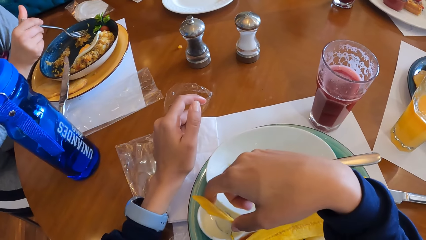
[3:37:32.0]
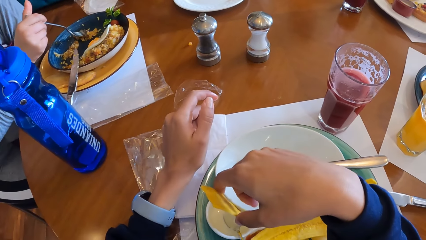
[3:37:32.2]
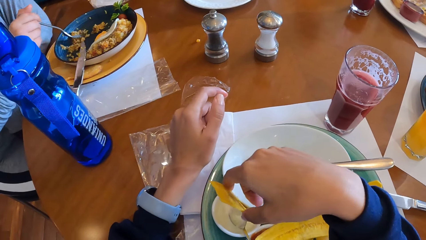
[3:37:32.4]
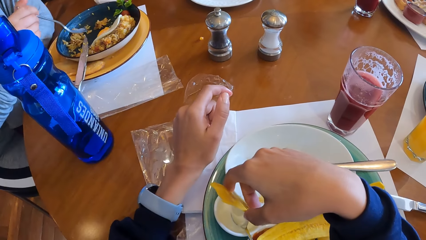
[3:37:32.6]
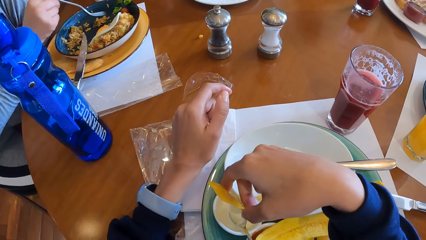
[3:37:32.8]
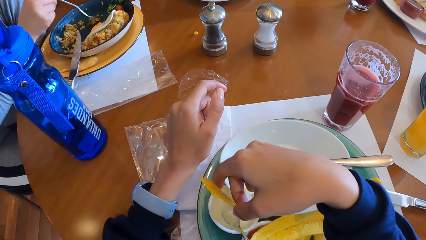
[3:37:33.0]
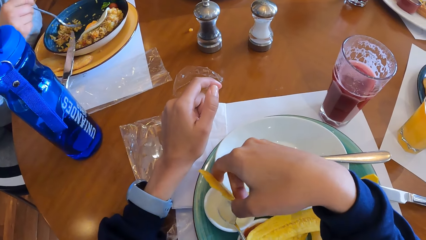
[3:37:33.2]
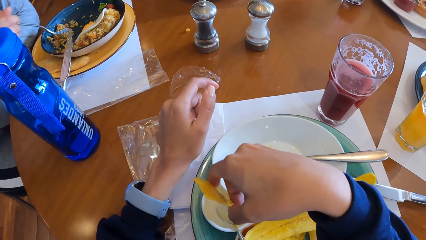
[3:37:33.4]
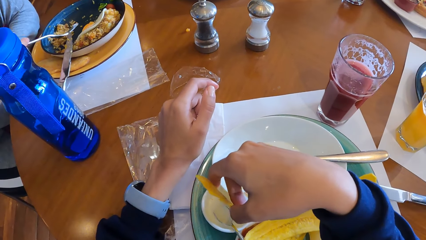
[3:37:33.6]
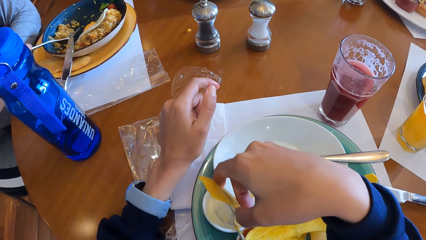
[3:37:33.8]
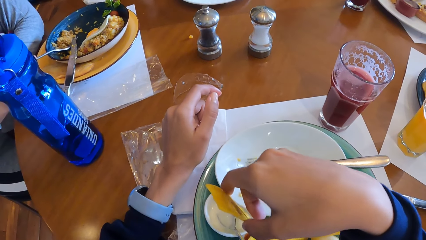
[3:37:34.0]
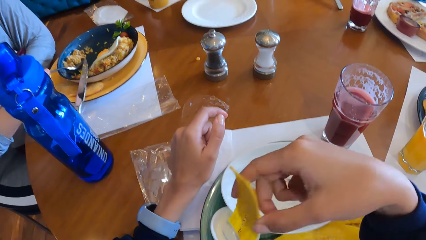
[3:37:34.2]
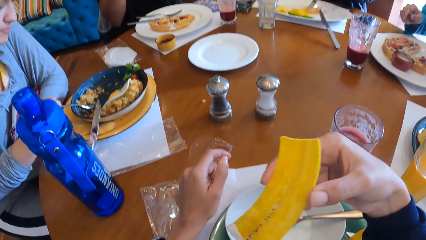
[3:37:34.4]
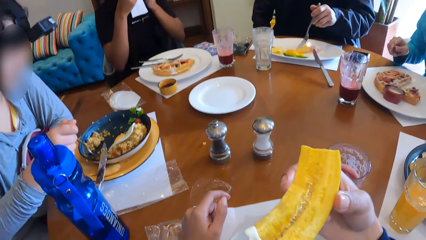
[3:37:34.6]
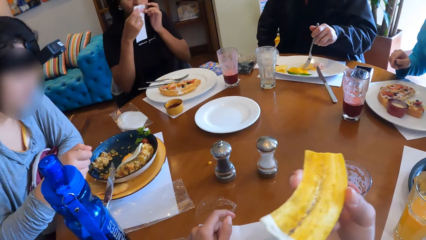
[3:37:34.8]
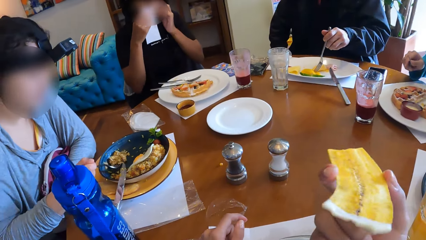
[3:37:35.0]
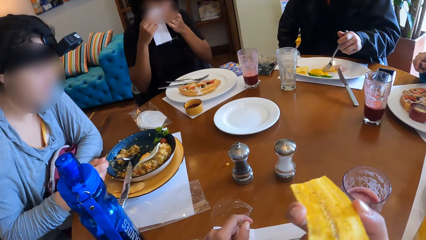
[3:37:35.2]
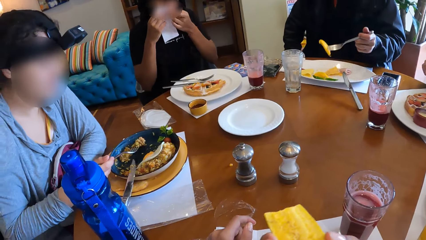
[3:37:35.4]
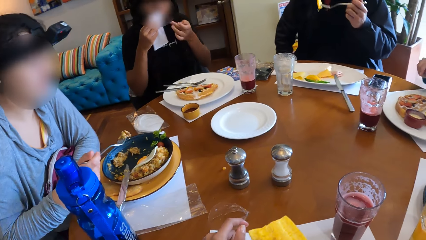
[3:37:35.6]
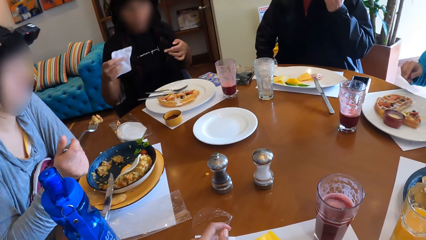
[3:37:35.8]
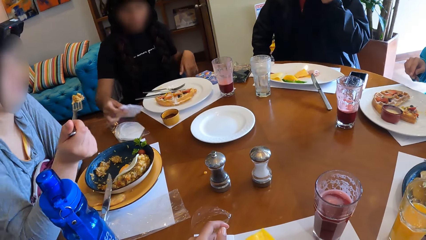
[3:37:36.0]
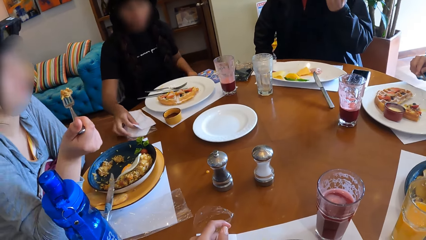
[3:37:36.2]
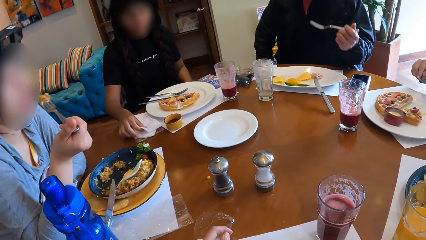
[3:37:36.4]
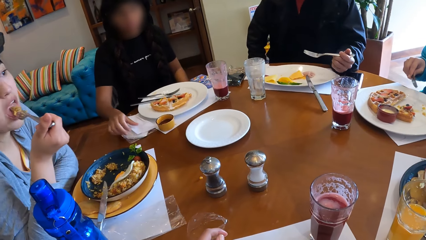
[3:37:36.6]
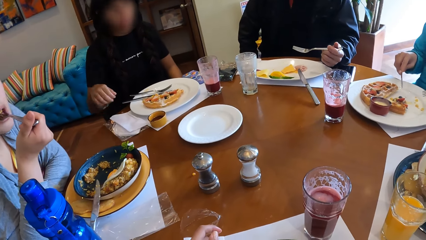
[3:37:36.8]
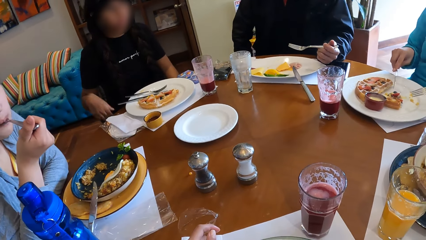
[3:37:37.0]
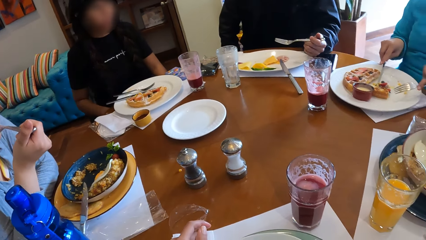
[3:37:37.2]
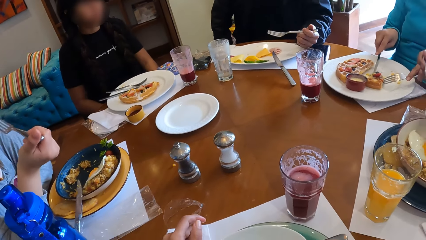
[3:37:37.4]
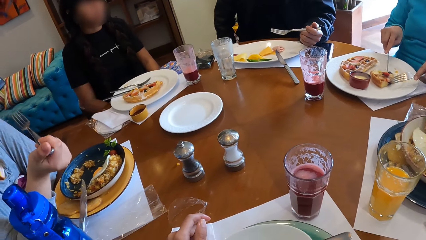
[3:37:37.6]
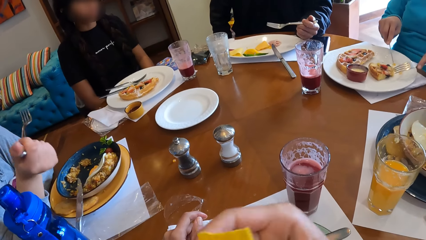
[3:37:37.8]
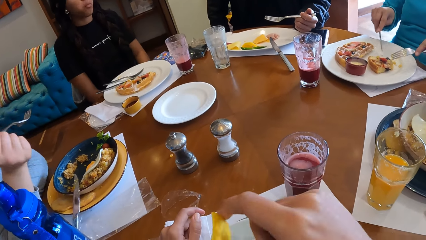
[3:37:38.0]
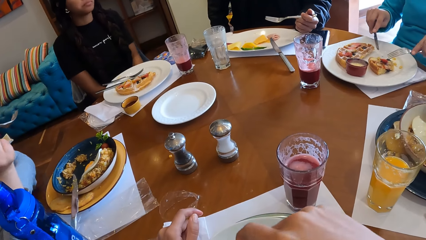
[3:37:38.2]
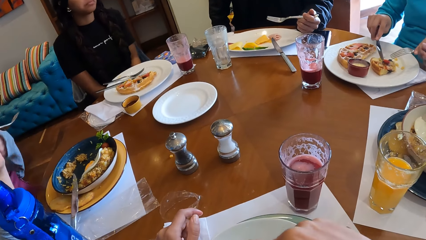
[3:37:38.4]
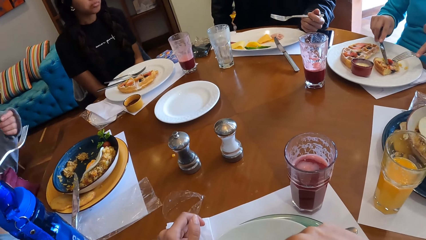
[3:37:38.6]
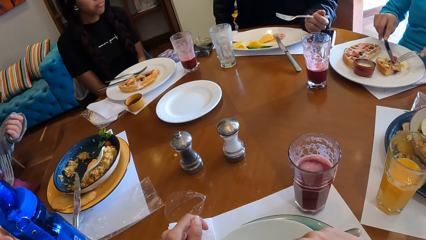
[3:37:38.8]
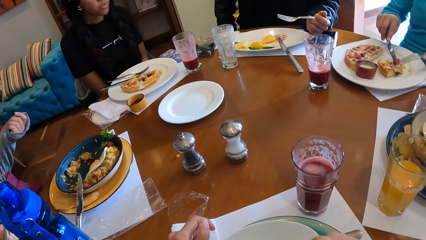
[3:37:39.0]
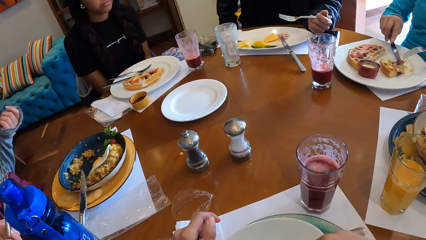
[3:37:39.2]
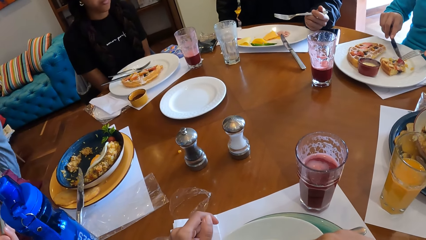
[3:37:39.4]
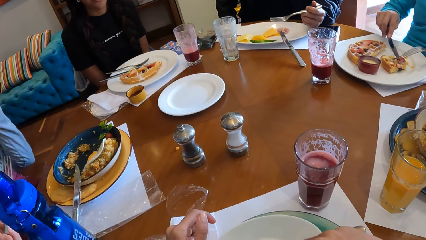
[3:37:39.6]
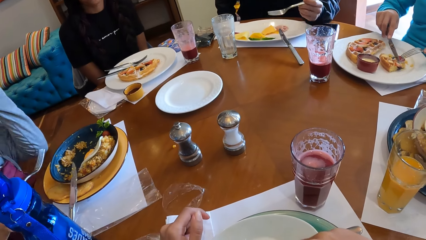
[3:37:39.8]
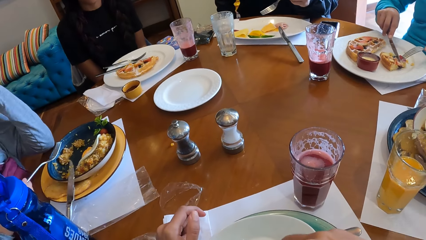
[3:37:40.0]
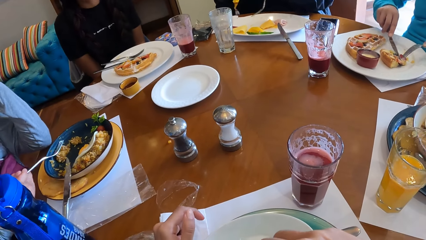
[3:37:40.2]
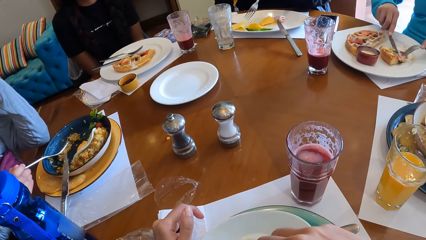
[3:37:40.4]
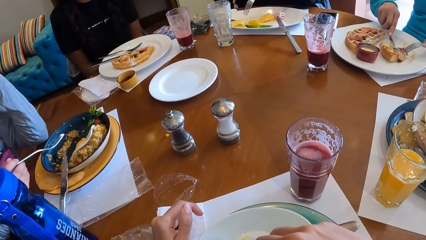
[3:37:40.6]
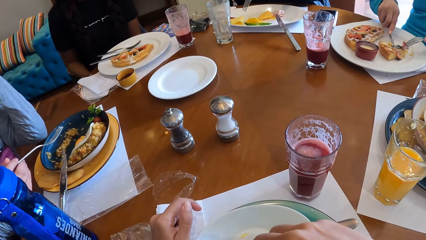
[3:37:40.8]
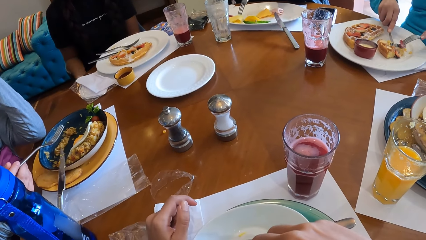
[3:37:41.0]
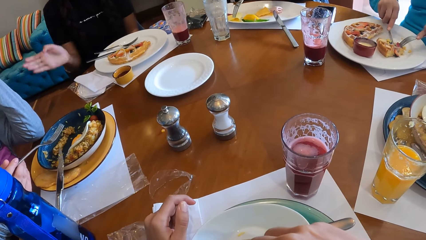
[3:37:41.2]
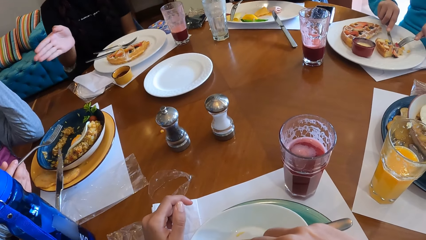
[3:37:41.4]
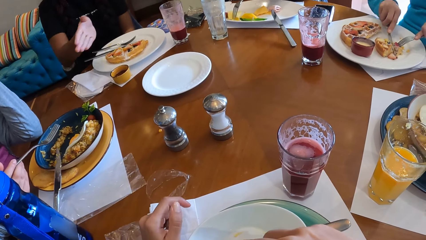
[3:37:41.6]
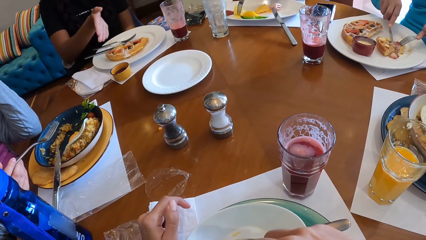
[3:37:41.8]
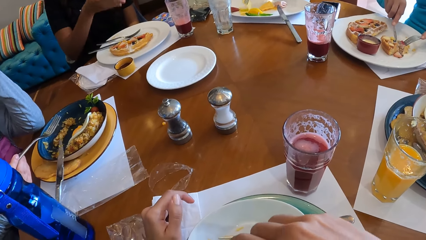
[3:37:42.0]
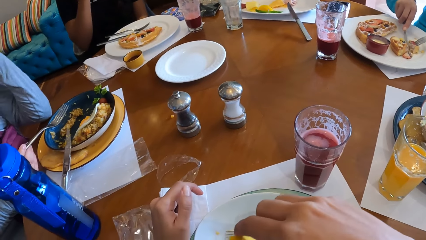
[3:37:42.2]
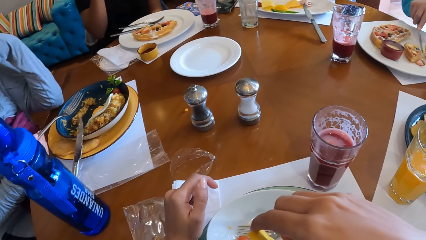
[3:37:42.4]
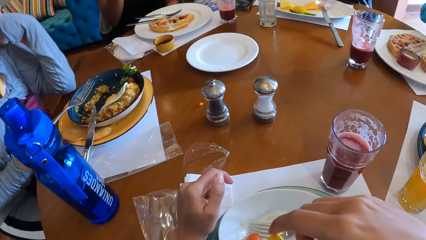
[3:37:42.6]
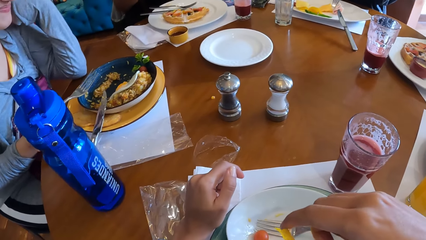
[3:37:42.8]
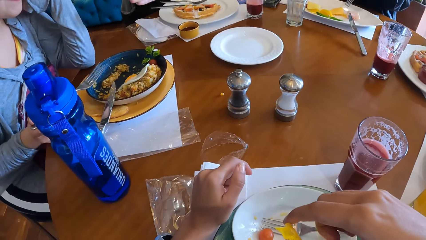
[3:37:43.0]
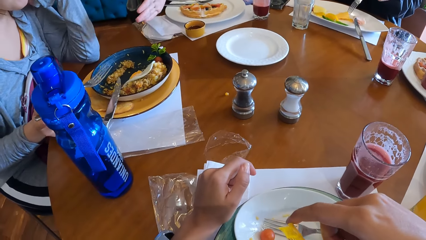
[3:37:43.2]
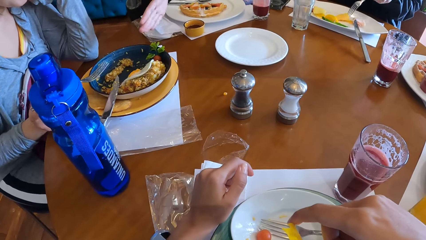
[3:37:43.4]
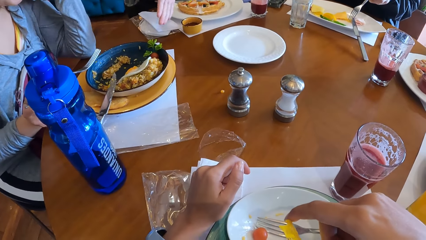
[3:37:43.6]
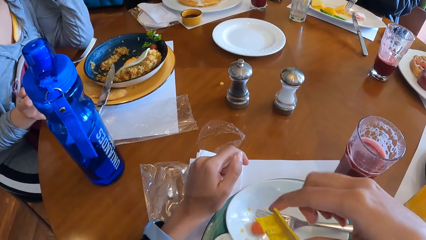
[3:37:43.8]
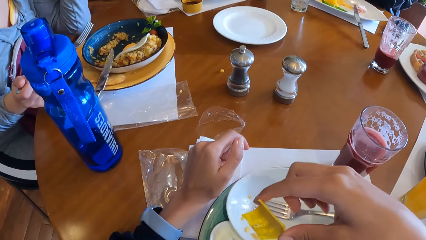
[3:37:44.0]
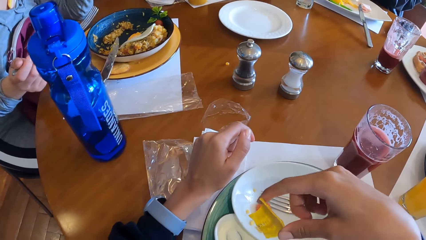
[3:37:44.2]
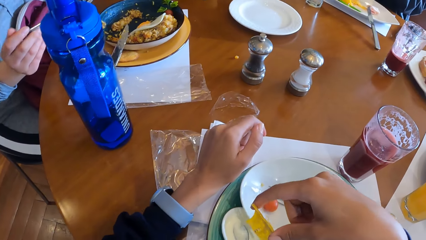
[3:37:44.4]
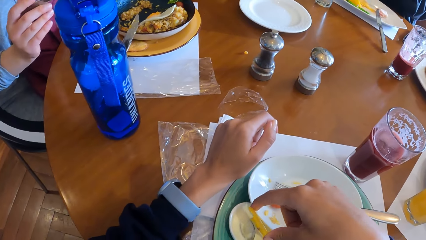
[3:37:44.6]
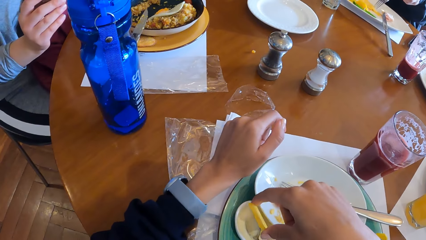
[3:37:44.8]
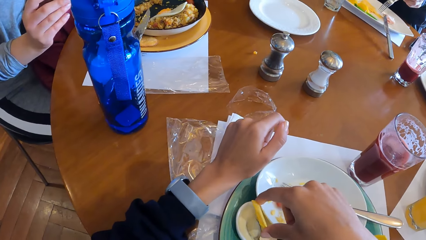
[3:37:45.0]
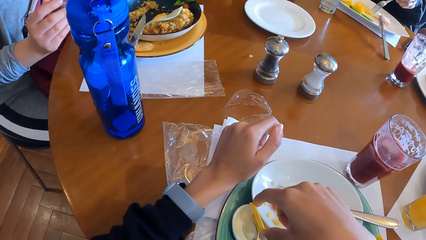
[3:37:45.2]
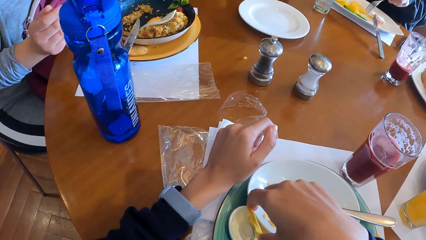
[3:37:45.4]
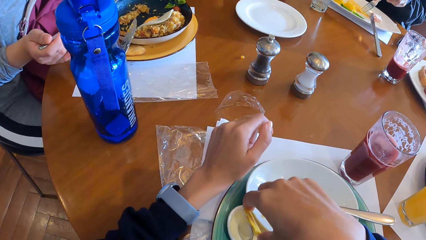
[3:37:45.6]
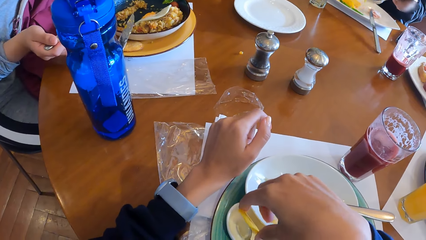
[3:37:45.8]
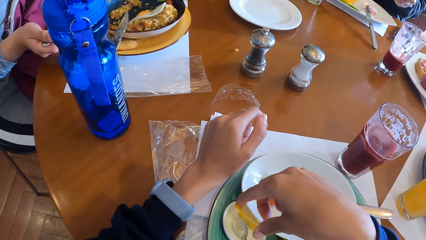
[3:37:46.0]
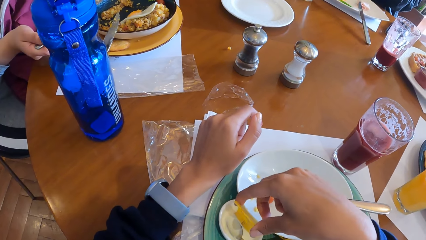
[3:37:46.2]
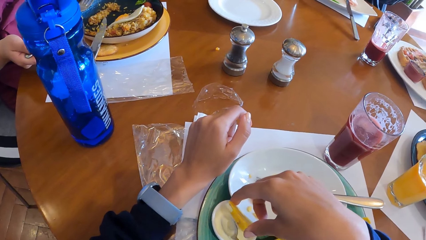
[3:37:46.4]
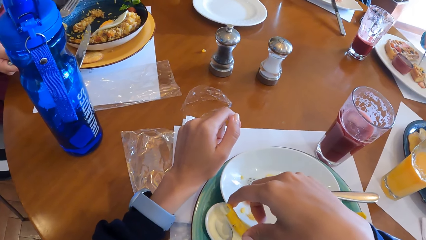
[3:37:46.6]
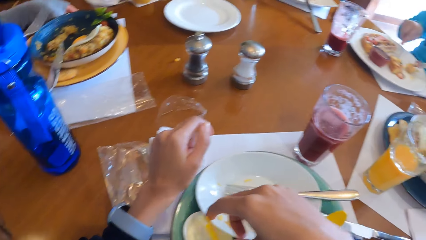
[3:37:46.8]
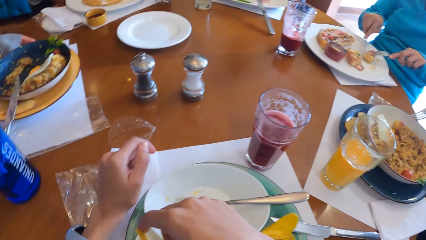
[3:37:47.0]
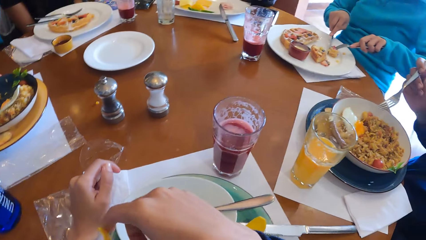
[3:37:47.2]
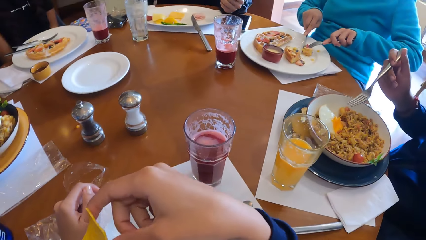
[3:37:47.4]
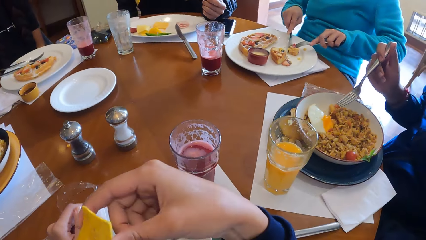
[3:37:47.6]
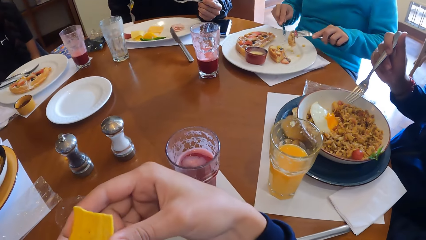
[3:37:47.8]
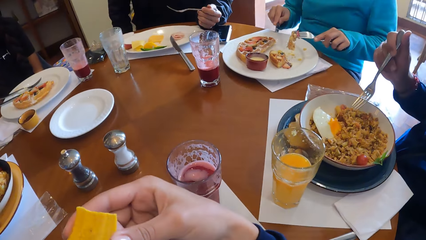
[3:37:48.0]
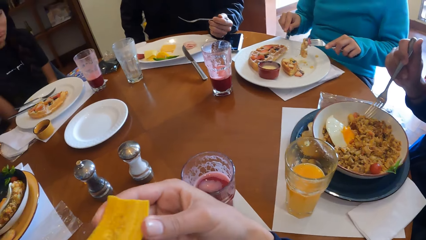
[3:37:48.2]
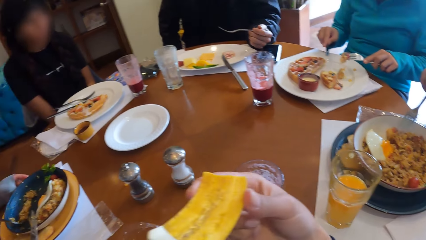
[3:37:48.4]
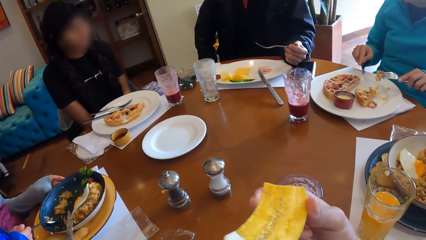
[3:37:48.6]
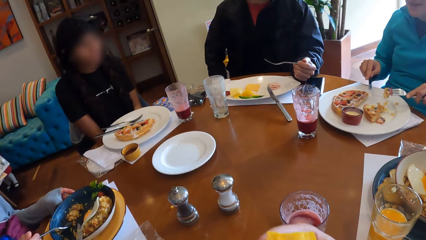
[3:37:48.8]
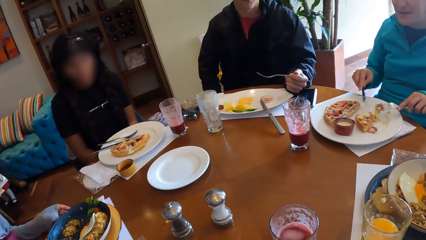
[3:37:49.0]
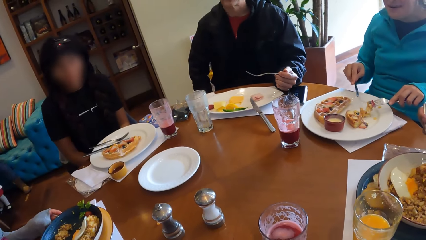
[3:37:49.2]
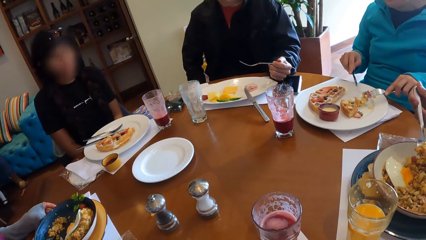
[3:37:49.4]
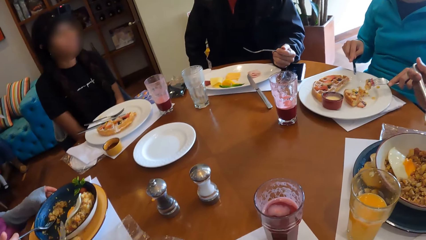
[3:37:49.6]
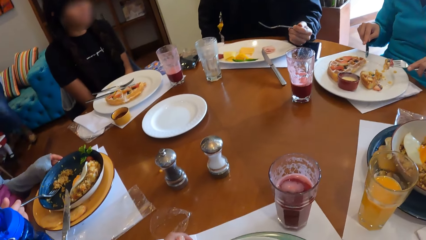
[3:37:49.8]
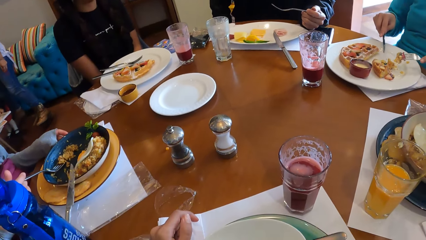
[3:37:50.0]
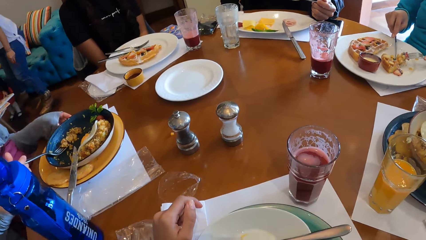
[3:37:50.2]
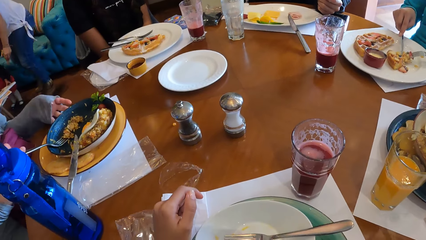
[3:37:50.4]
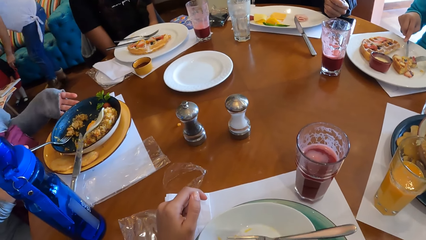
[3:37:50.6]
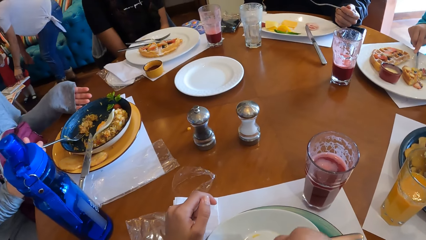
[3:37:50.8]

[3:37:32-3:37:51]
The camera wearer dips the plantain in the cream in the sauce plate with her right hand. A lady stirs food in the plate. The lady scoops food from the plate. Another lady cleans her mouth with the serviette. A man scoops food from the plate with a fork spoon. The camera wearer eats the plantain chip in her right hand. The other lady places the serviette paper on the table with her right hand and pushes papers on the table. The first lady eats food in her spoon. The man shifts a piece of pizza in the plate with a dinner knife and the fork spoon. The camera wearer holds a crisp in hand. The other lady stares round on the table. Another man cuts a pizza piece in his plate with a knife and fork spoon. The second man pushes a roti piece in his plate with the fork spoon. The other lady gestures, converses. The camera wearer dips the plantain in the cream in the sauce plate with her right hand. The first man scoops a fruit piece from the plate with a spoon. A woman cuts her pie with the fork and knife. The second man scoops a pizza piece with the spoon. The camera wearer eats the crisp. Another woman walks past a girl in the living room. A third man scoops food from the plate and eats food in the spoon.
